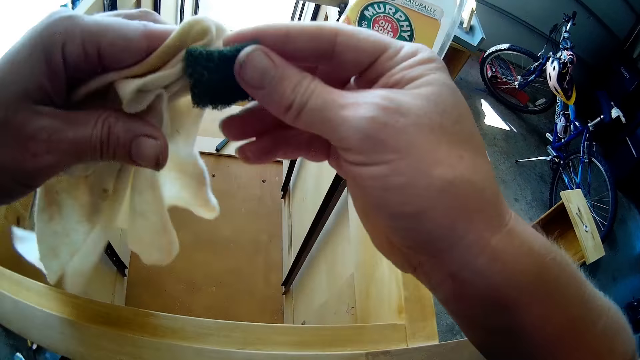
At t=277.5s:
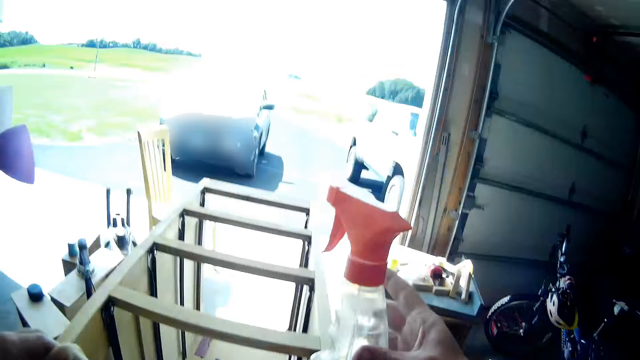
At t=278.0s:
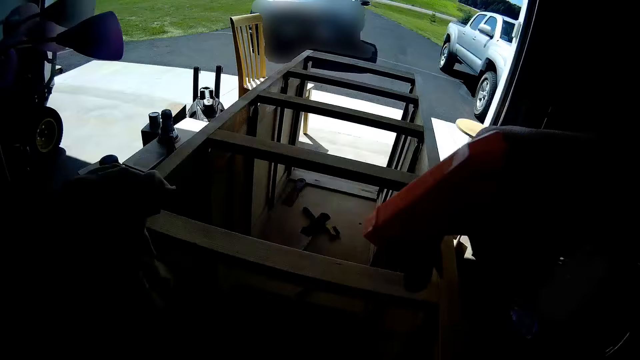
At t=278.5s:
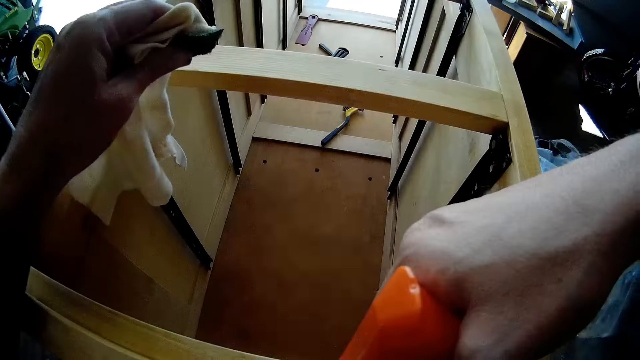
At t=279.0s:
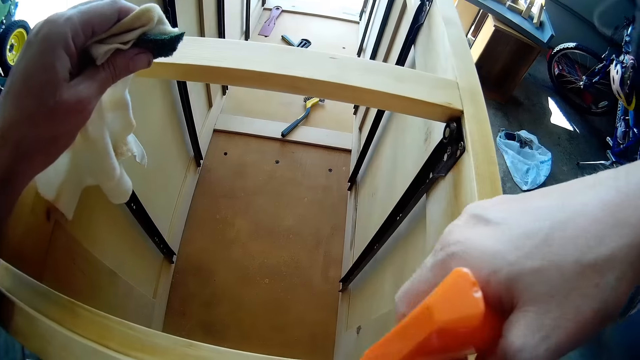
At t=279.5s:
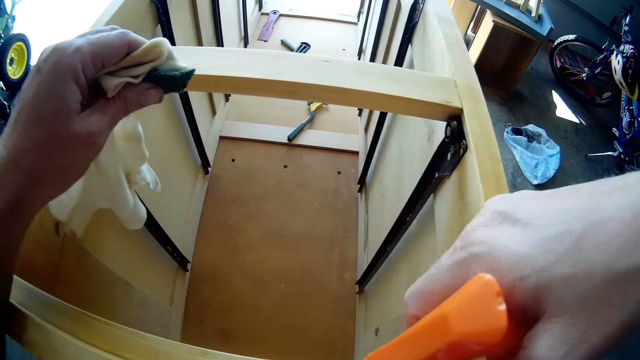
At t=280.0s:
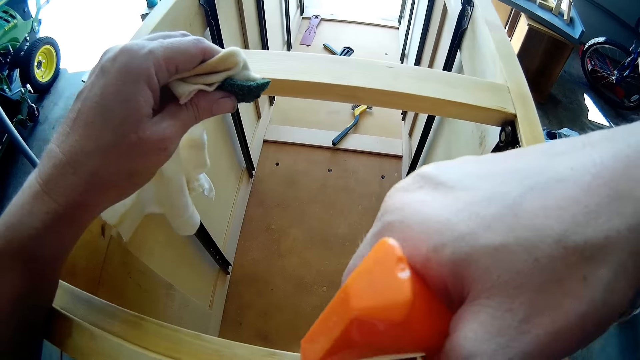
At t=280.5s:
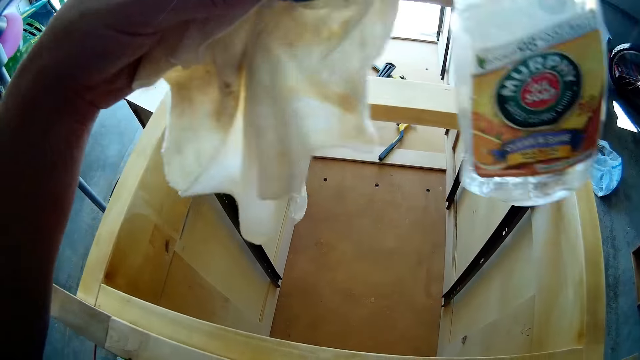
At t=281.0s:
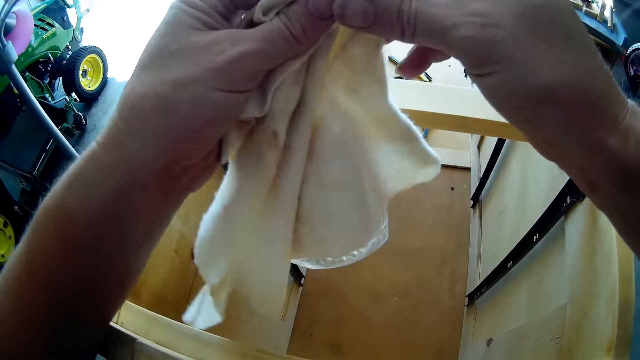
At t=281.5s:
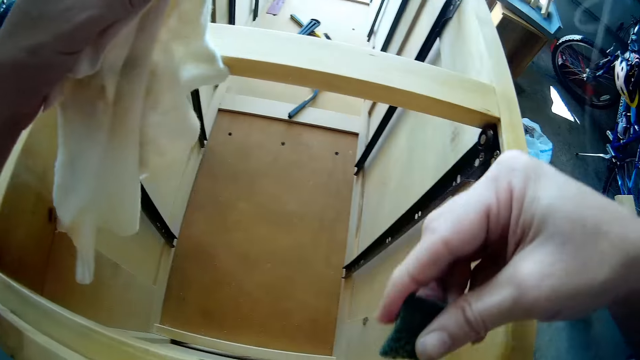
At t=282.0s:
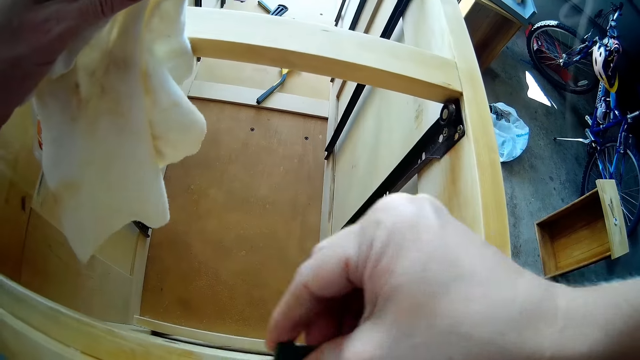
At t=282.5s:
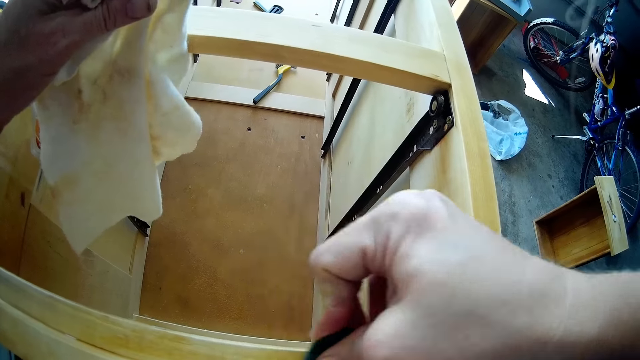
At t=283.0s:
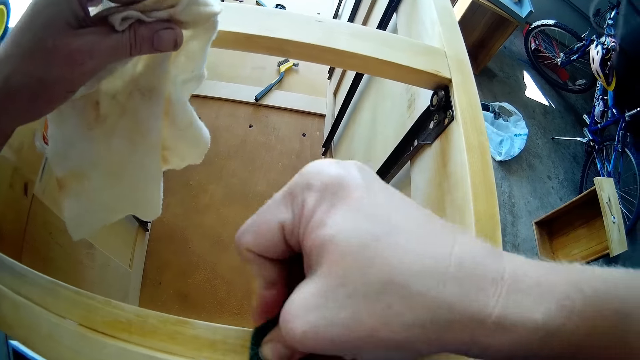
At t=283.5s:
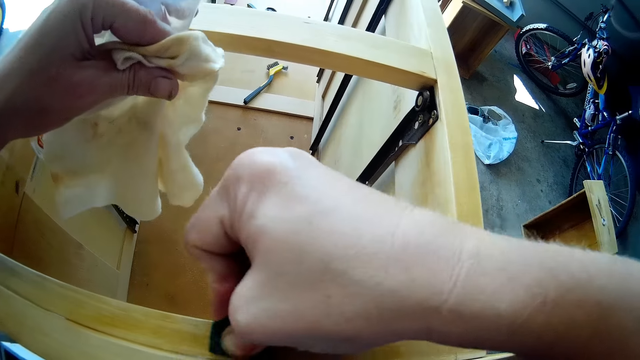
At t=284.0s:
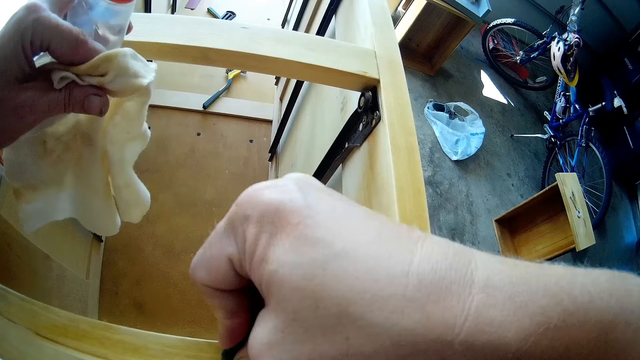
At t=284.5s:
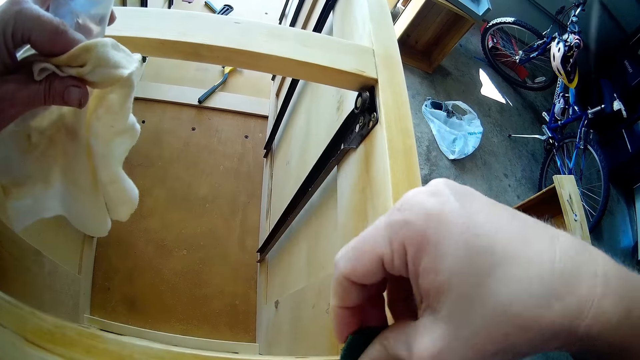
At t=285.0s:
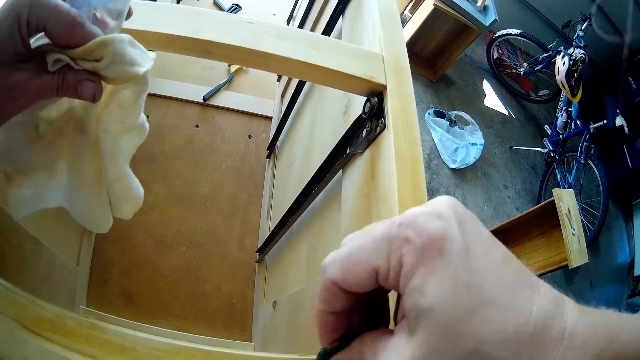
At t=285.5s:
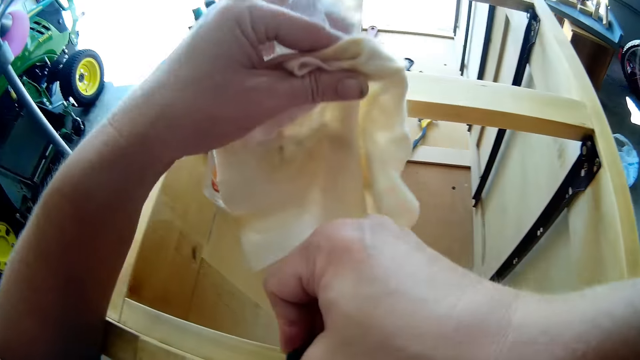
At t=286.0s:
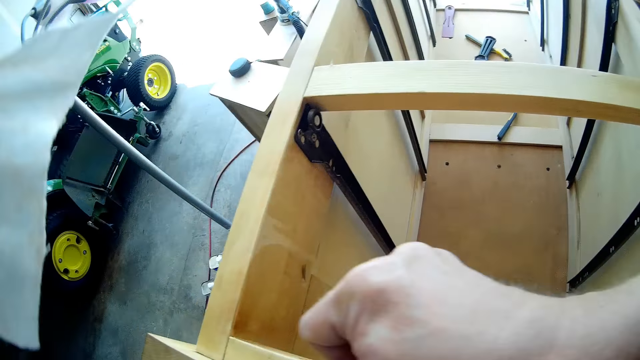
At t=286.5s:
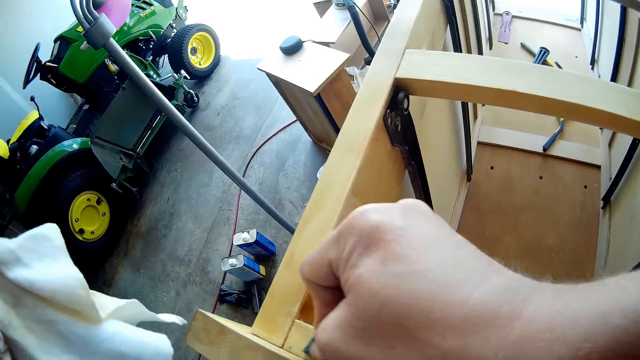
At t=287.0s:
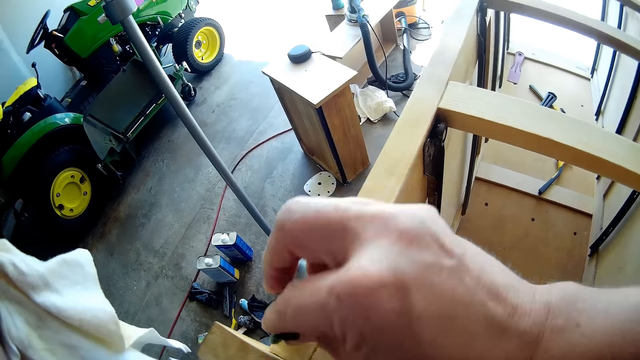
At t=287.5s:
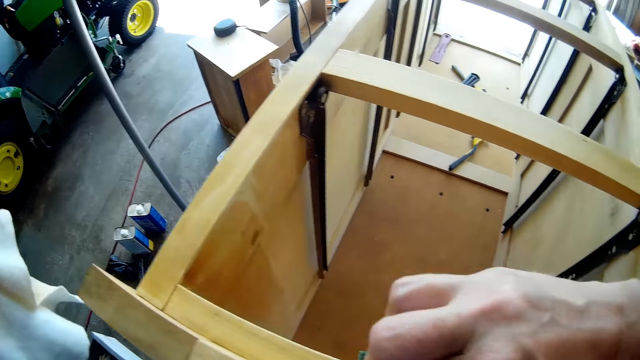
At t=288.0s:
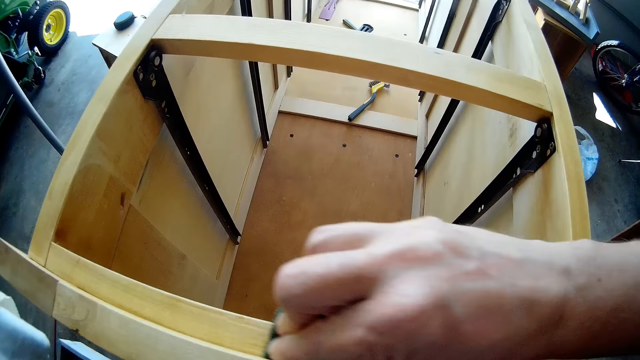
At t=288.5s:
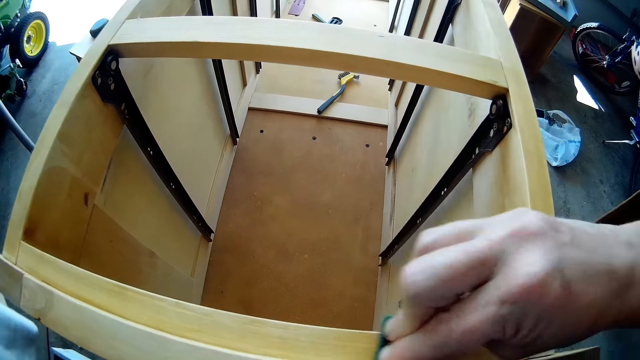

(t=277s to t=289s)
The camera wearer passes the scrub sponge in her right hand to her left hand. She picks up the spray bottle with her right hand from the shelf. She sprays the shelf with the spray bottle in her right hand. She passes the spray from her right hand to her left hand. She takes the scrub sponge in her left hand with her right hand. She scrubs the shelf with the scrub sponge in her right hand.

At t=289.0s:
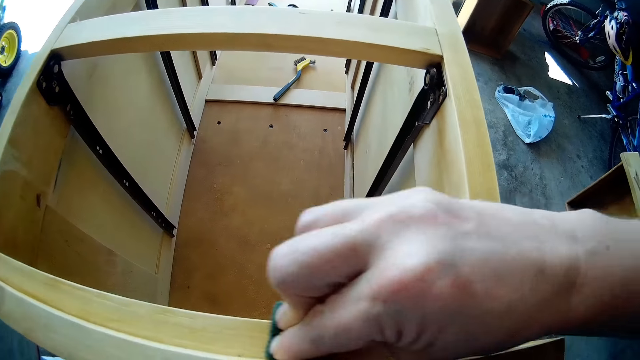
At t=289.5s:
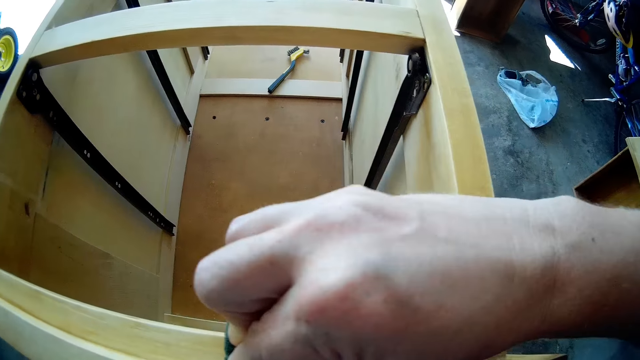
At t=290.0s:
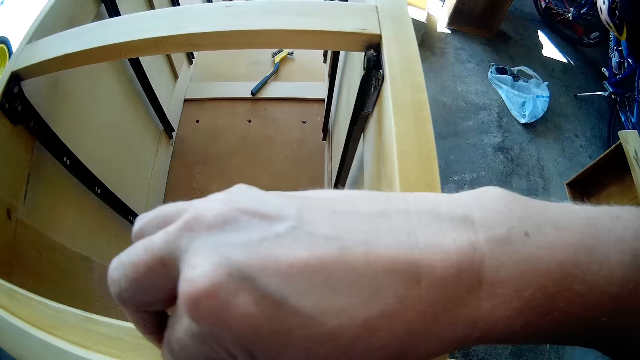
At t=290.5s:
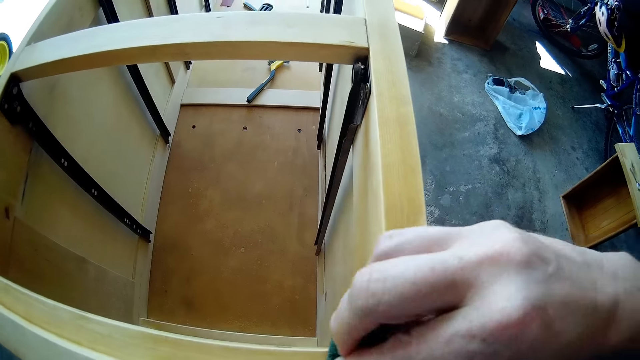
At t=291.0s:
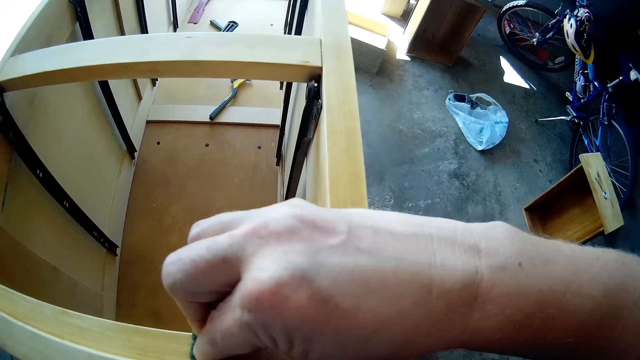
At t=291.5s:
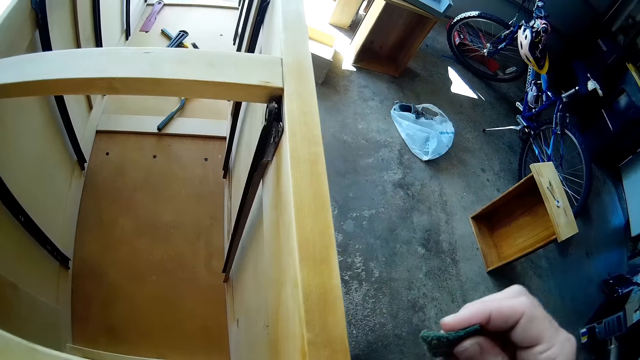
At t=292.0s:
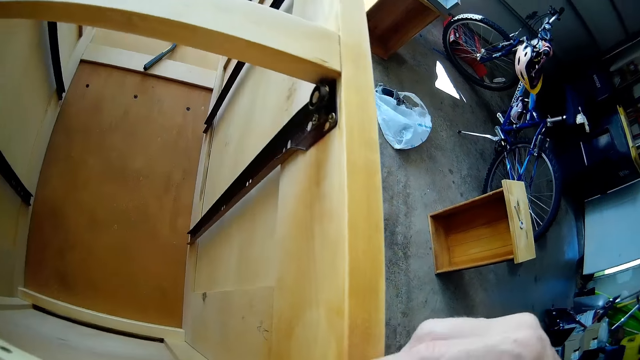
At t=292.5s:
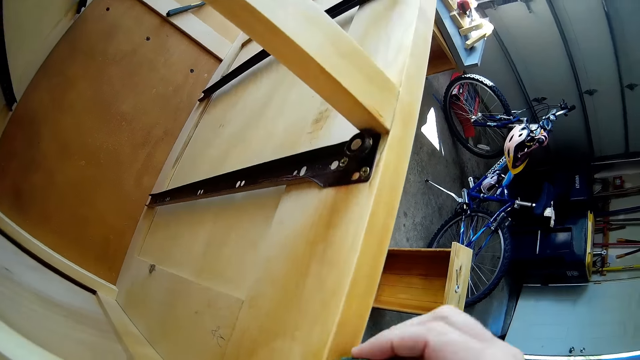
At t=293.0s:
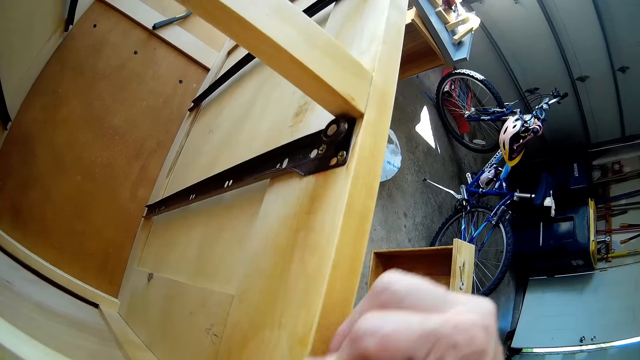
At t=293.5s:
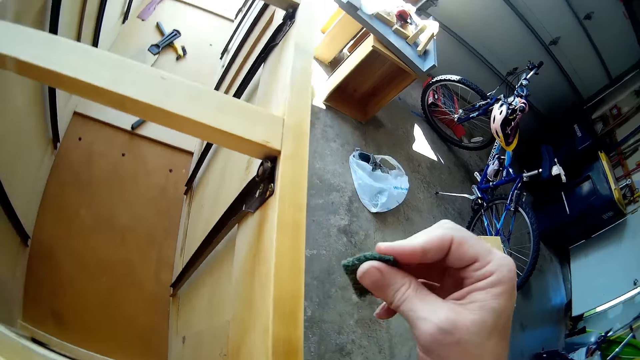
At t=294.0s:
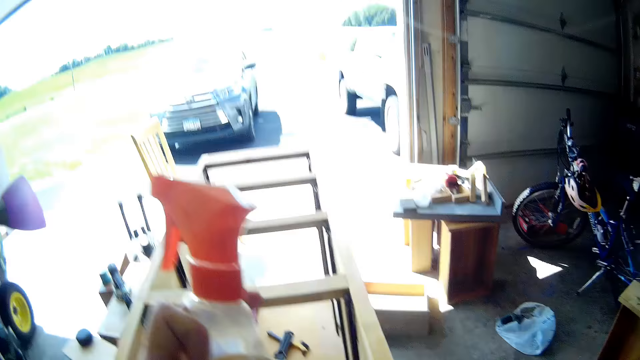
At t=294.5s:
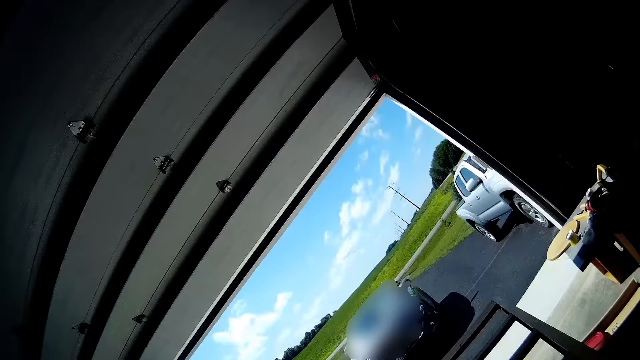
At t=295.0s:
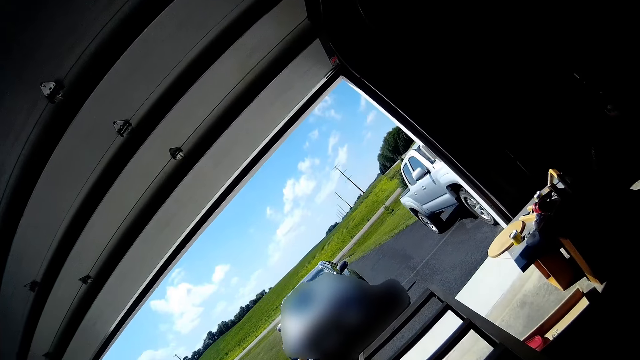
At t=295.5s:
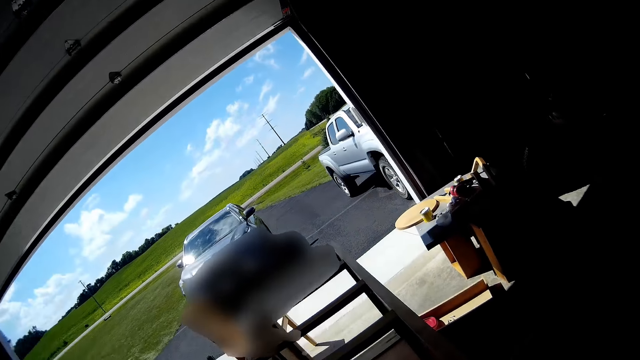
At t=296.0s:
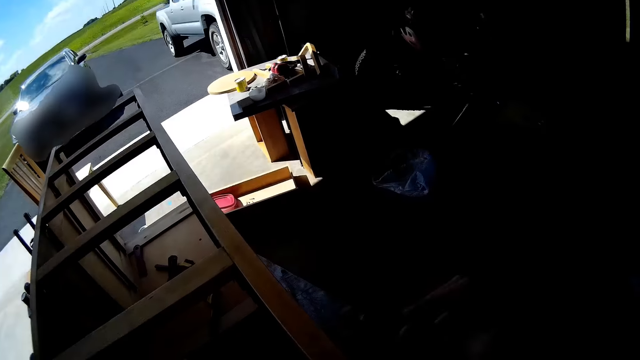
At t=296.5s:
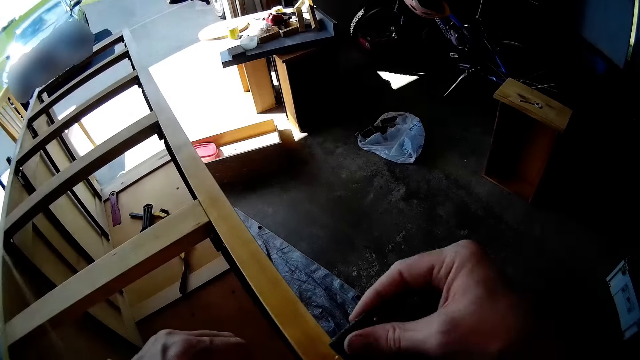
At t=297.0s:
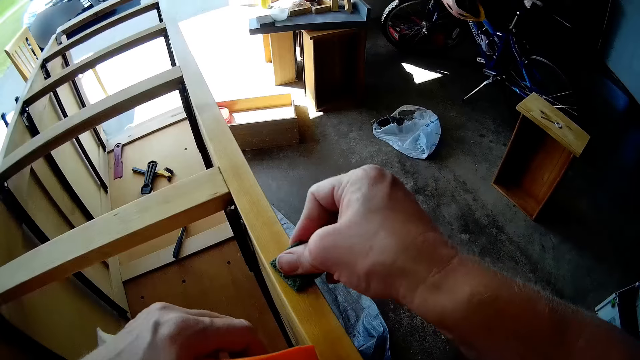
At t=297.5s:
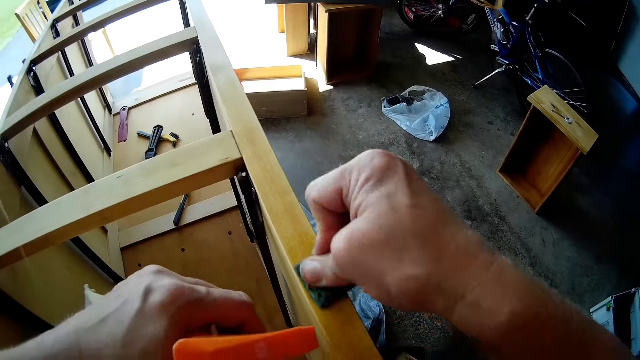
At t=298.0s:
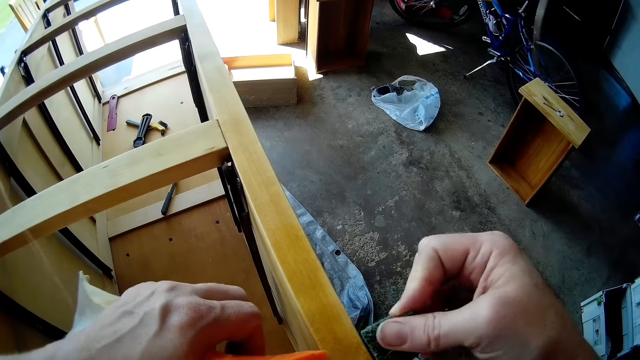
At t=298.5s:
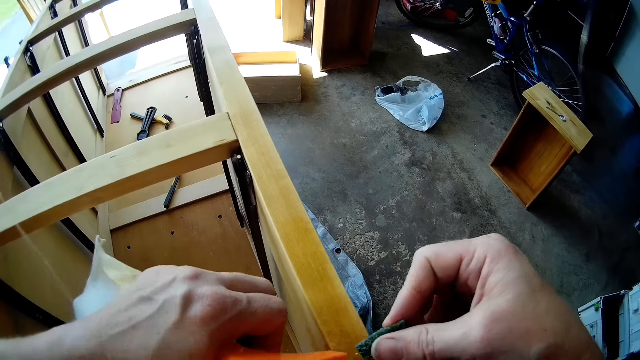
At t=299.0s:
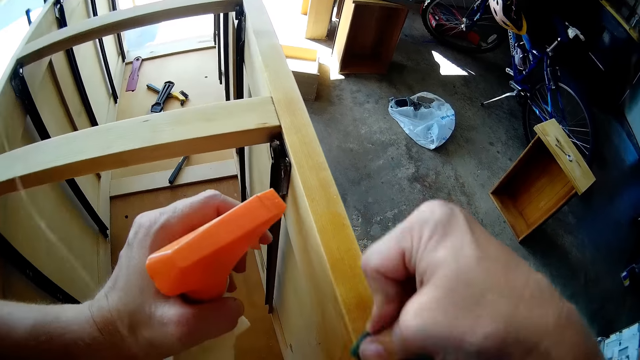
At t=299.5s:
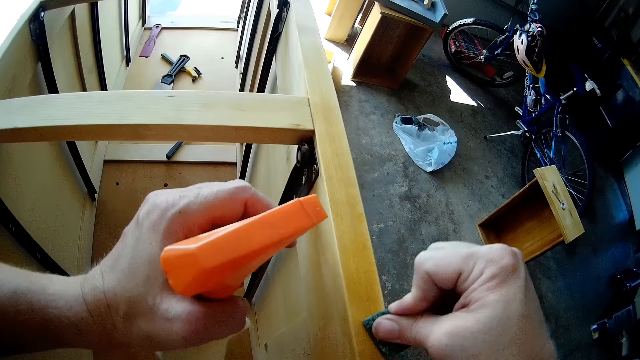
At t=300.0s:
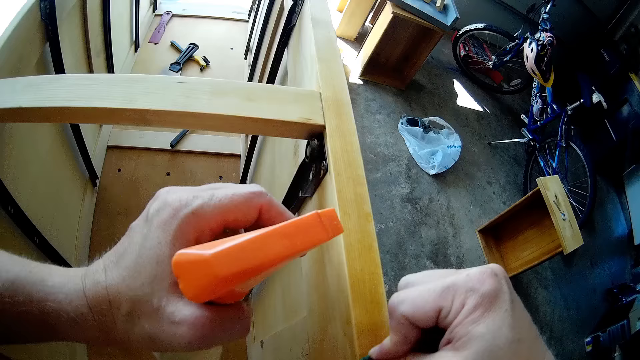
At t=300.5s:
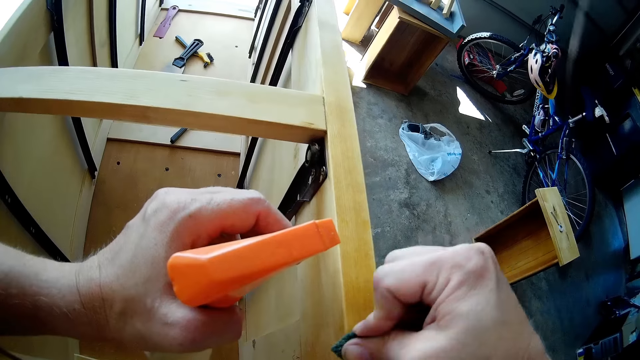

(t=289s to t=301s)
The camera wearer looks around the workshop. She brushes the shelf with the abrasive in her right hand. She sprays the shelf with the wood cleaner in her left hand. She brushes the shelf with the abrasive in her right hand.
